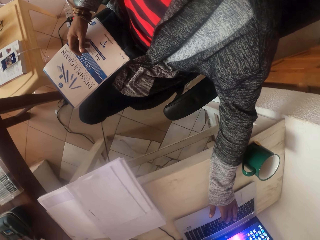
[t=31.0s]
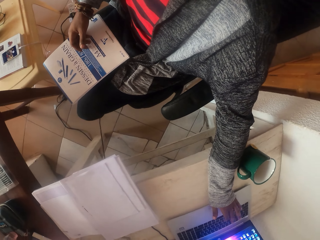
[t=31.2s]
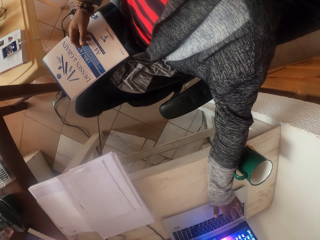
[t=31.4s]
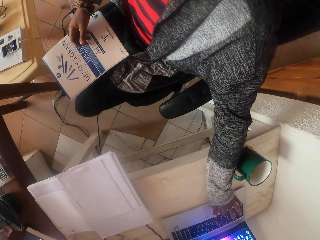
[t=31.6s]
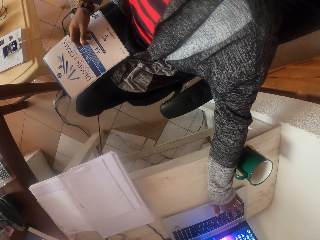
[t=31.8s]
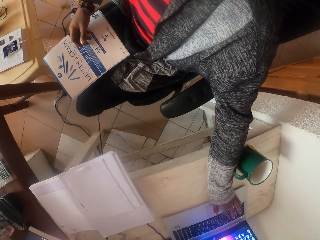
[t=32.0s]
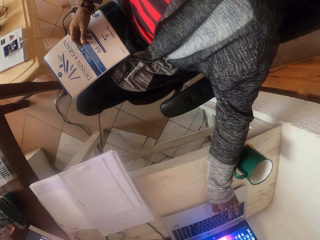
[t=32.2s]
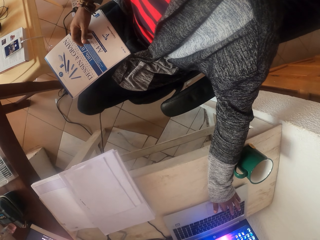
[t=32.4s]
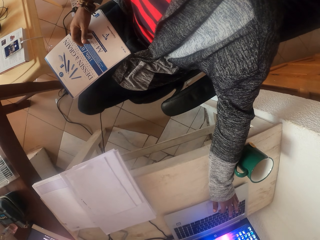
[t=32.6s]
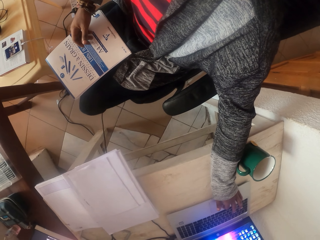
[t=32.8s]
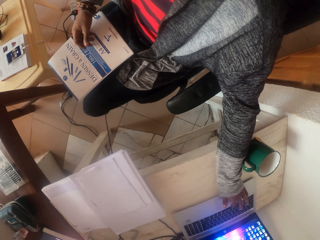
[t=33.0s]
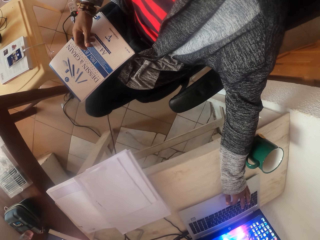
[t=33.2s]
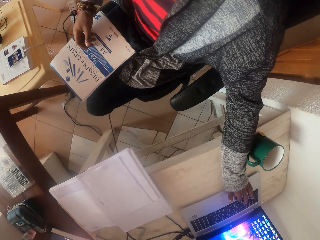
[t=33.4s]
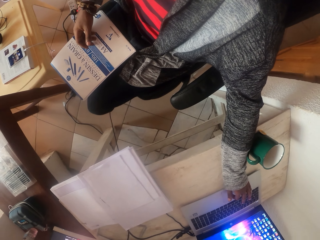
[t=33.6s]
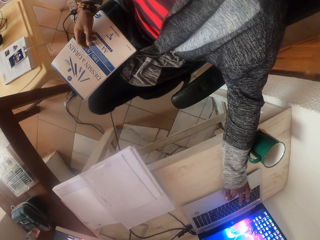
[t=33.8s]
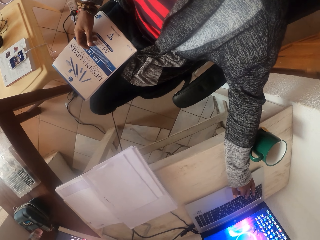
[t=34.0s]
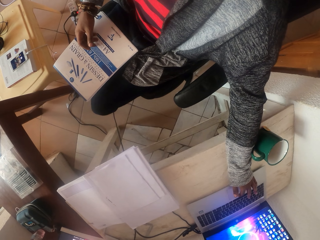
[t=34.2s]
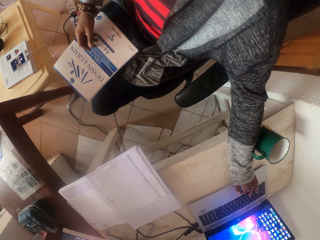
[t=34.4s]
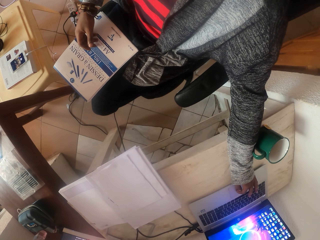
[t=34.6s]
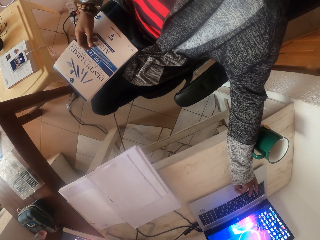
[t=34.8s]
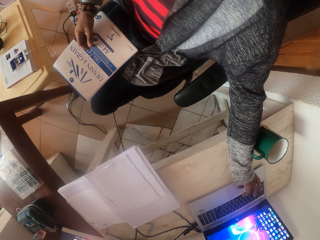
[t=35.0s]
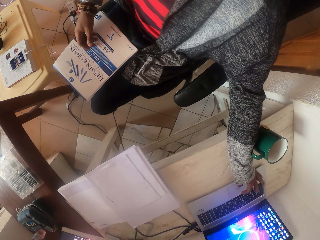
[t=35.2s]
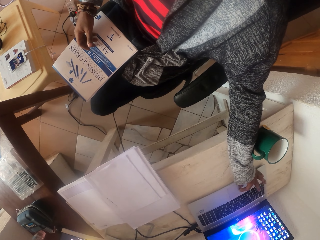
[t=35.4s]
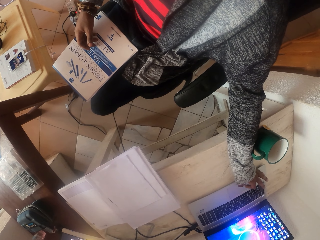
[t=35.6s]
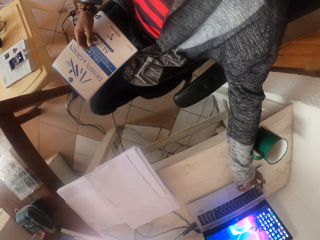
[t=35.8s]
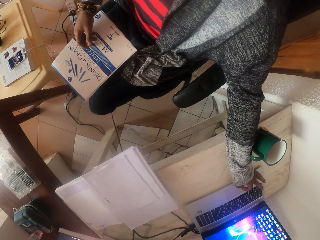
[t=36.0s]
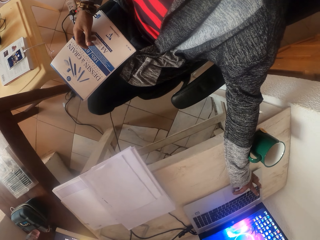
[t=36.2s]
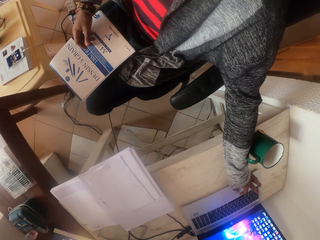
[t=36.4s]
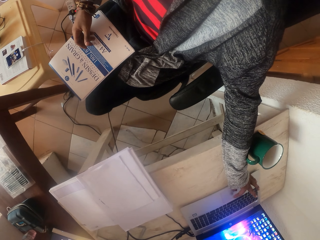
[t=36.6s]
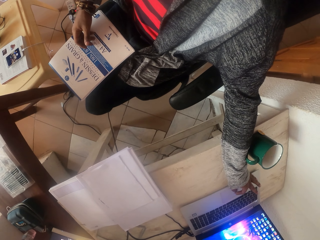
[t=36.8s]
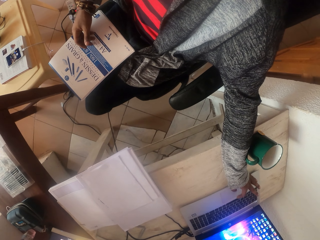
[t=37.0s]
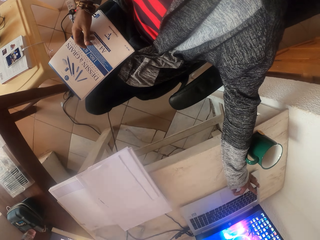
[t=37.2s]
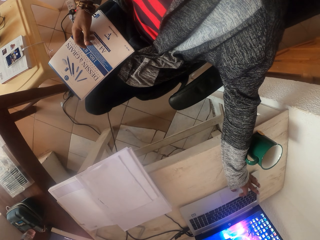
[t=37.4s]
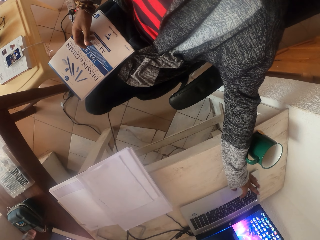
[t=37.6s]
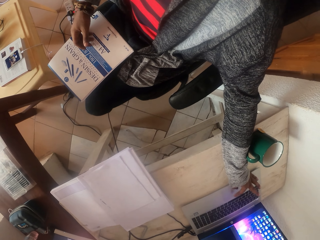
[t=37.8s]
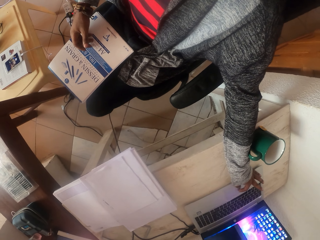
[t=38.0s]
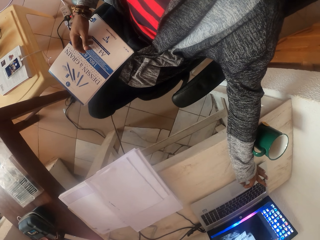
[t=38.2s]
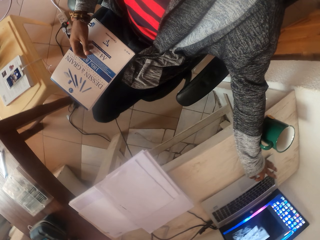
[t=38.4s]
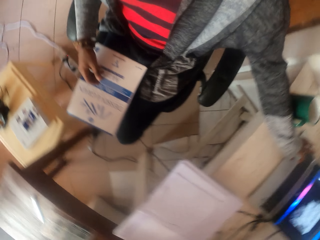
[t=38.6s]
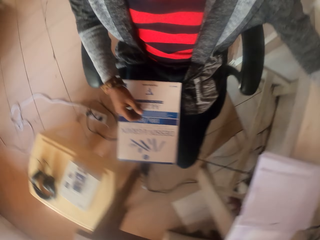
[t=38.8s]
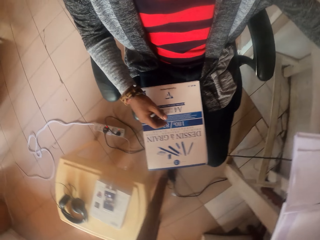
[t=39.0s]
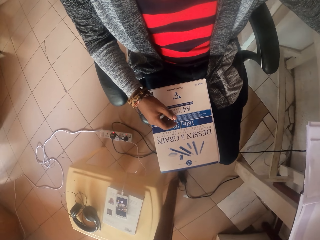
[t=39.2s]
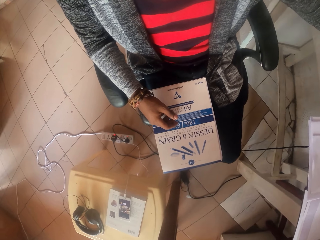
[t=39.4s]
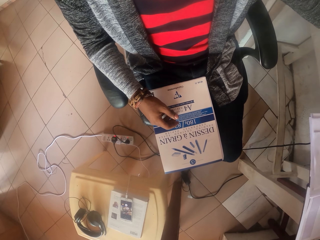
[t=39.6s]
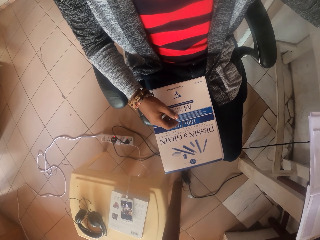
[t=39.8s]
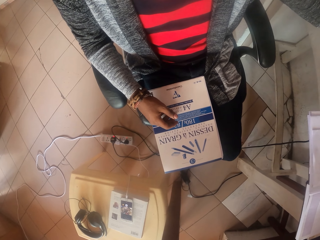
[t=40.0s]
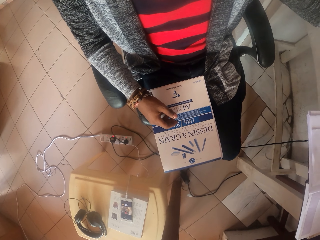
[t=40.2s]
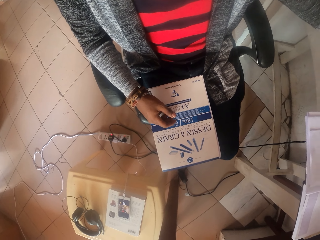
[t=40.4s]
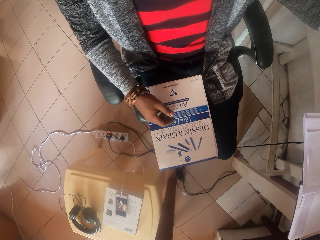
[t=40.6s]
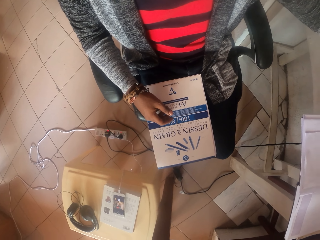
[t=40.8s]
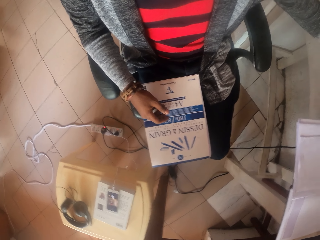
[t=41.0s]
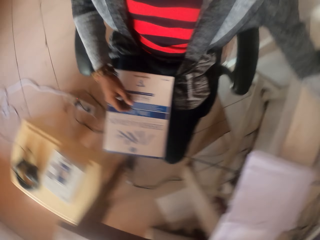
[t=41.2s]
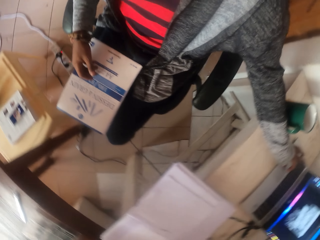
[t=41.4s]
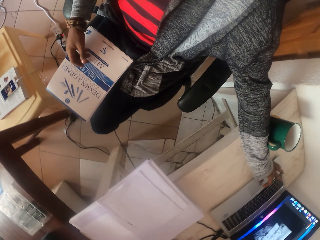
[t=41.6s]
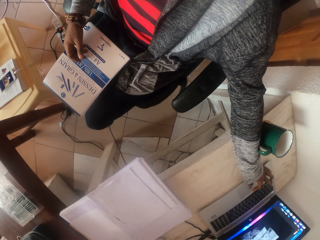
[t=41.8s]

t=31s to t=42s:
The camera wearer operates the laptop. They look around the room.

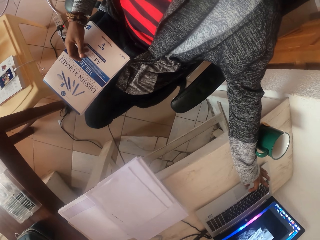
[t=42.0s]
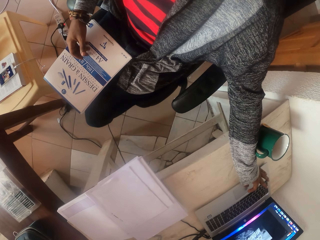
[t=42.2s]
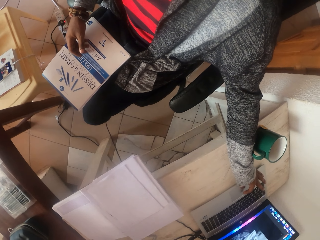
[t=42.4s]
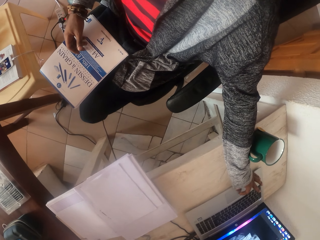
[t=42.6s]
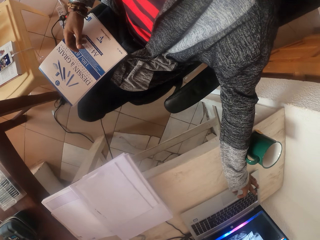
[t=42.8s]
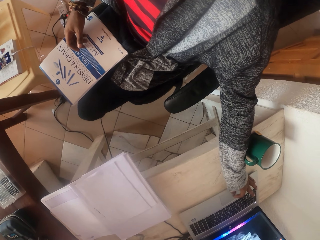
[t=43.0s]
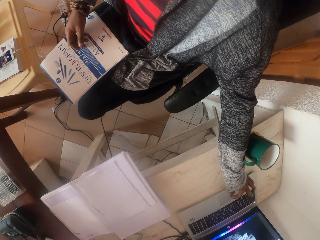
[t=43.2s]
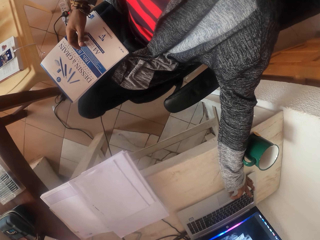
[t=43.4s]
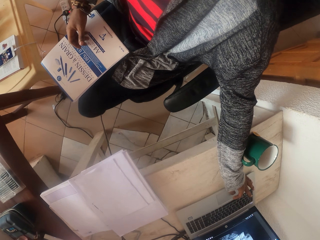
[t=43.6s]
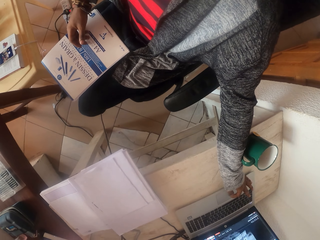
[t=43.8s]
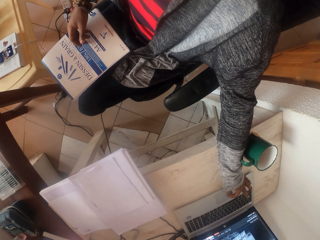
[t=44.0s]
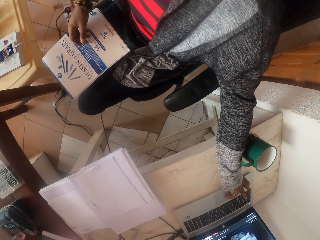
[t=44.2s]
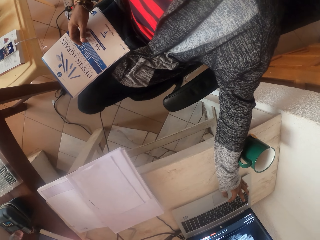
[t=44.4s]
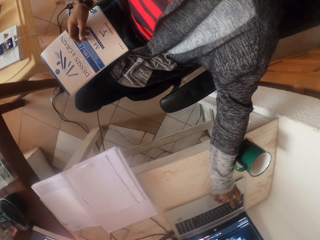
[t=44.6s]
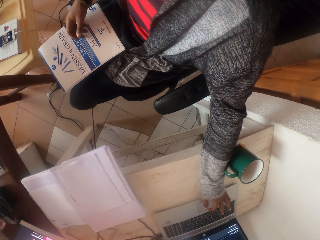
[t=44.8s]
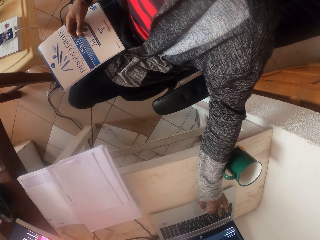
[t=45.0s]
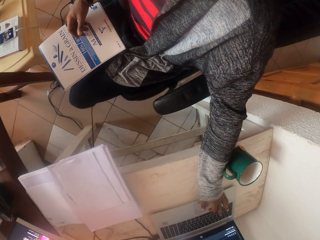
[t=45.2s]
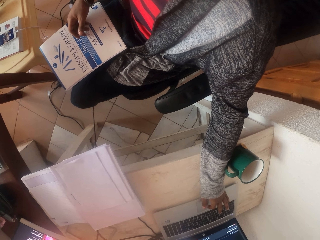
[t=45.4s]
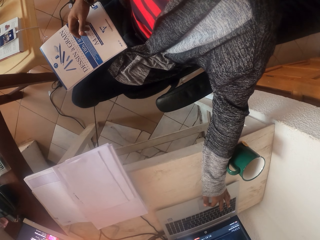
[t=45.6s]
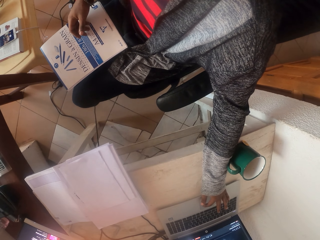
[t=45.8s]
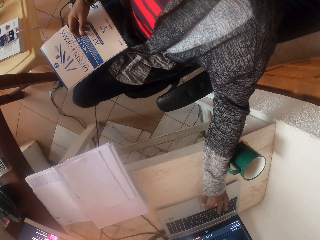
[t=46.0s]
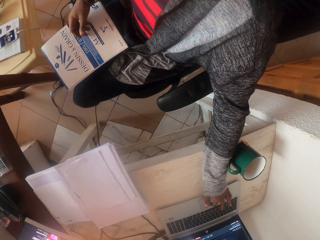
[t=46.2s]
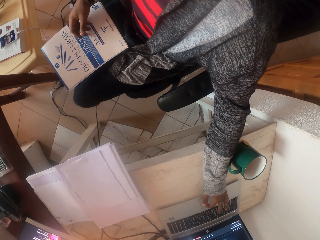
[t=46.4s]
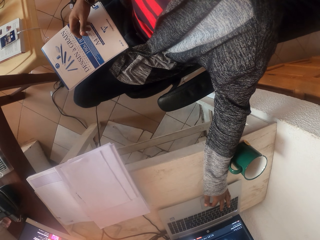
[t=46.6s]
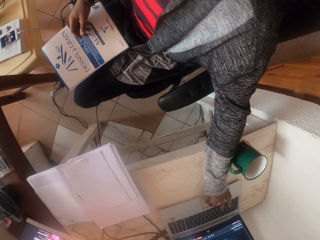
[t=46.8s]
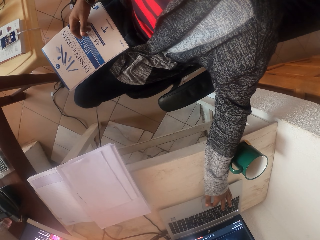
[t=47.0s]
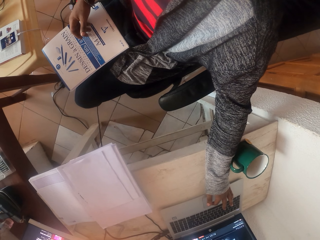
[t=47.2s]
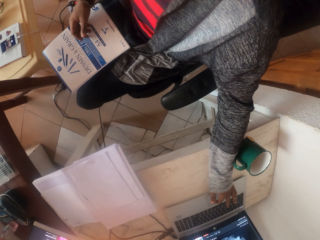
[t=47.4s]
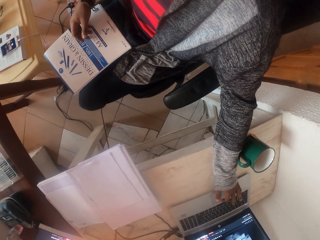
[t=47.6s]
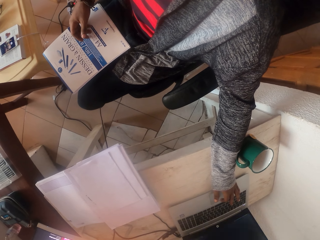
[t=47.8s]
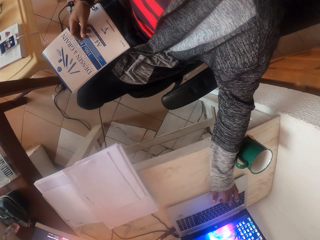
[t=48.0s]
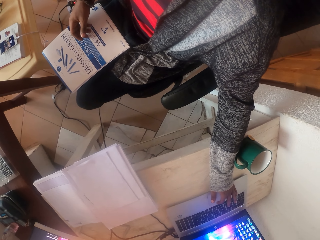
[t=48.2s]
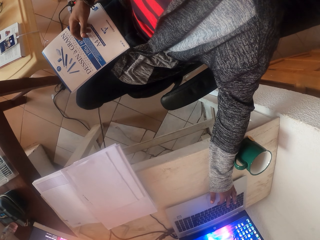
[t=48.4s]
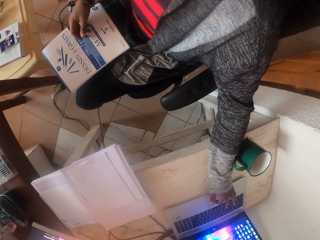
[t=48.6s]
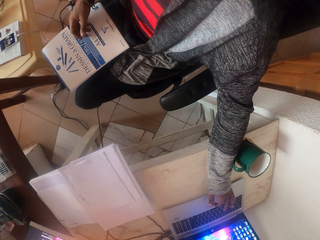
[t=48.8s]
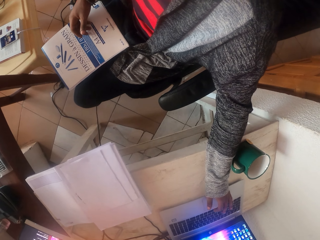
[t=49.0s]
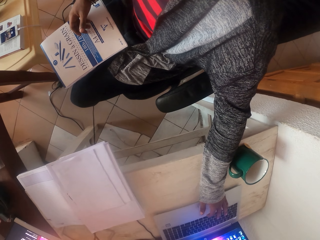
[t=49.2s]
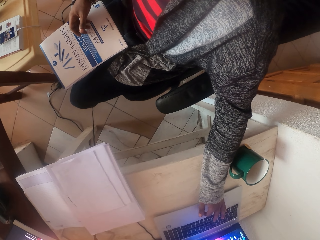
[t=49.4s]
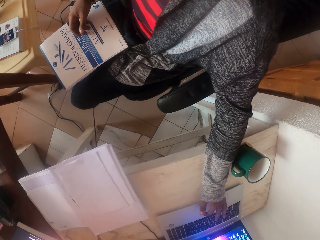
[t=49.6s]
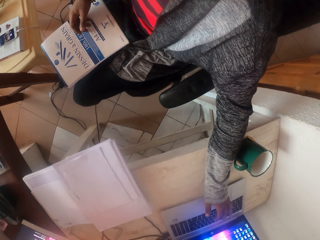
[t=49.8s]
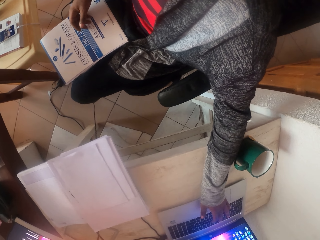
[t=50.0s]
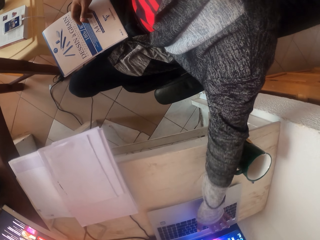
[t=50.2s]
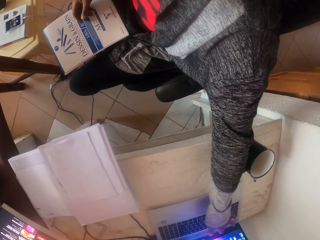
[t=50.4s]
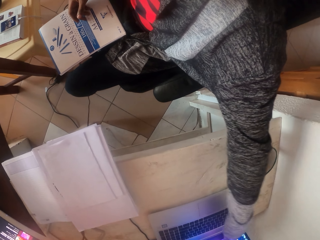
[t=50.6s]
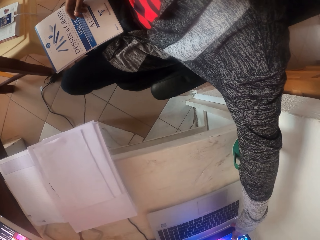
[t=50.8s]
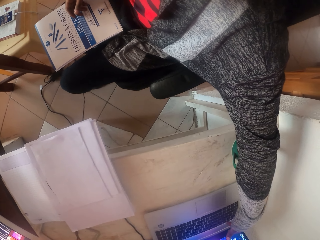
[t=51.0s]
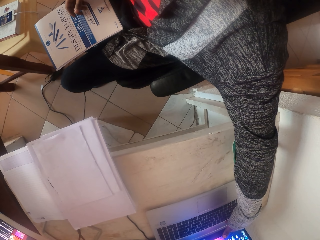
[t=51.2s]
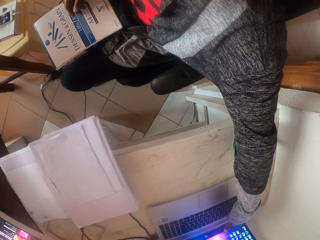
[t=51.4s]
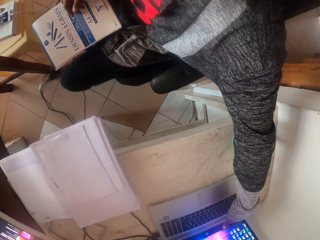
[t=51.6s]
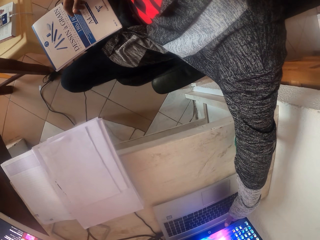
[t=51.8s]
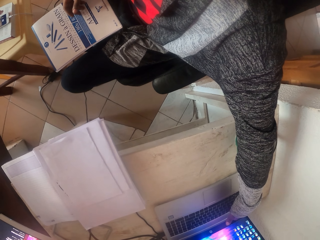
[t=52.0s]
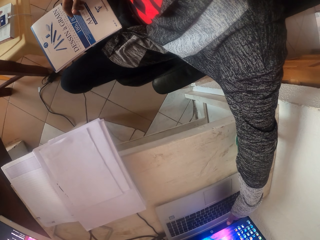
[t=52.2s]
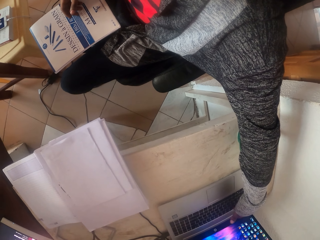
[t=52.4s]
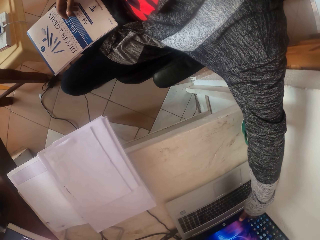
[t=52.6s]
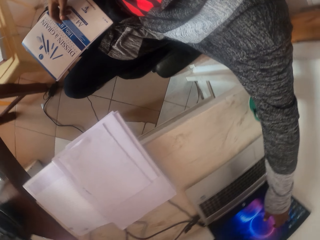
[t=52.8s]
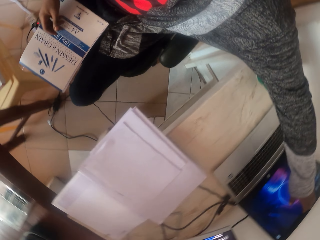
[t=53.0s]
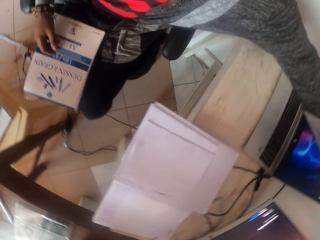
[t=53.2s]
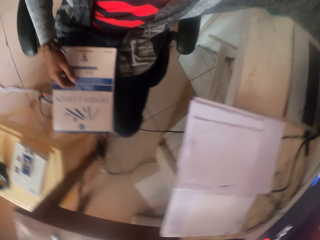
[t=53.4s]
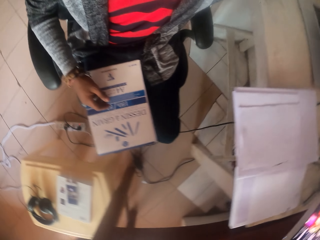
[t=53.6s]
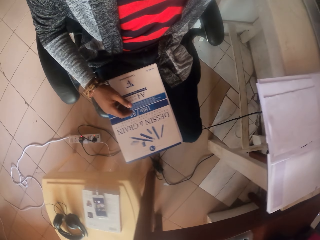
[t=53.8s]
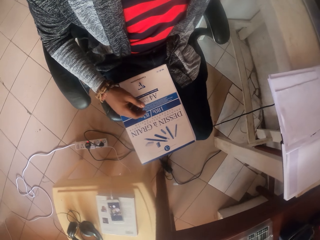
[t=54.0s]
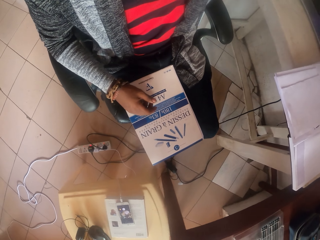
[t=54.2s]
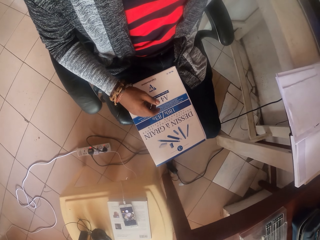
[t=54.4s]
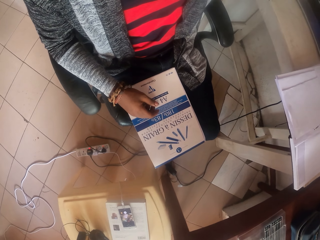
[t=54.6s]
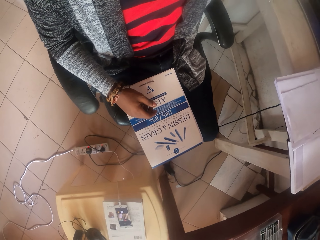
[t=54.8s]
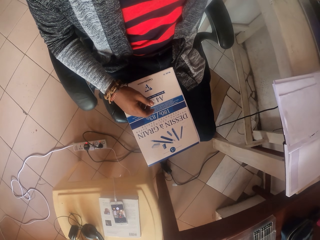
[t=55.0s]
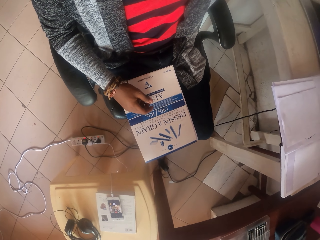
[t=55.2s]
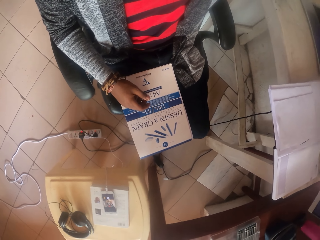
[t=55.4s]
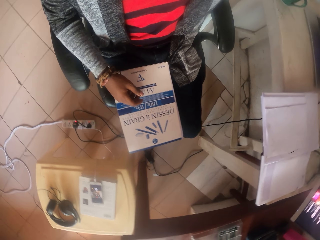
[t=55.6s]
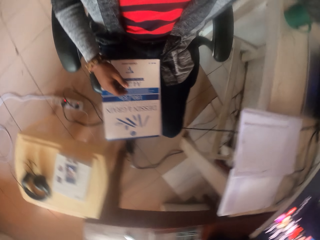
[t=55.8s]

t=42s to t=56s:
The camera wearer operates the laptop. They pull the top panel of the laptop.
